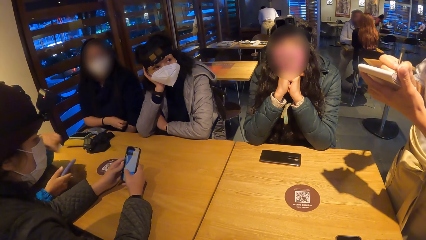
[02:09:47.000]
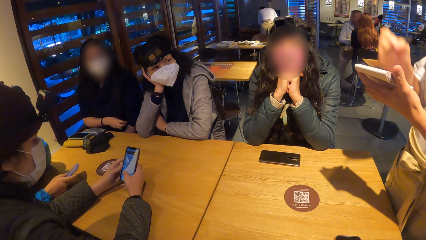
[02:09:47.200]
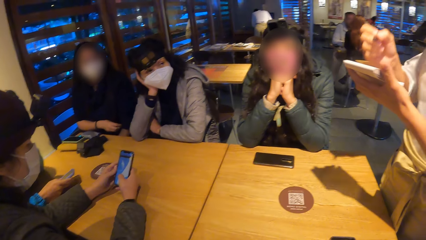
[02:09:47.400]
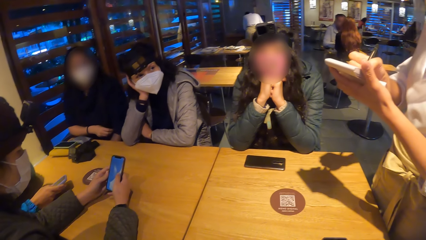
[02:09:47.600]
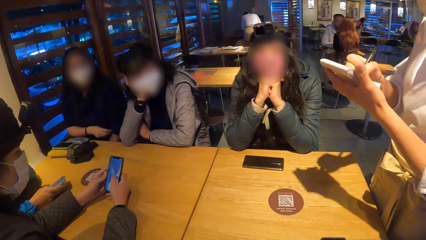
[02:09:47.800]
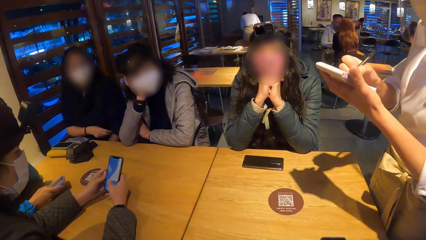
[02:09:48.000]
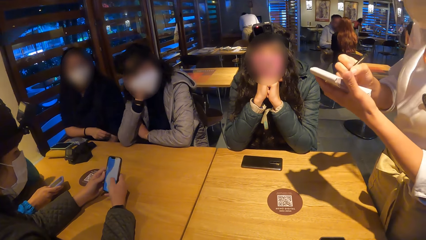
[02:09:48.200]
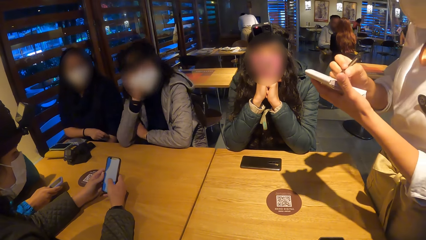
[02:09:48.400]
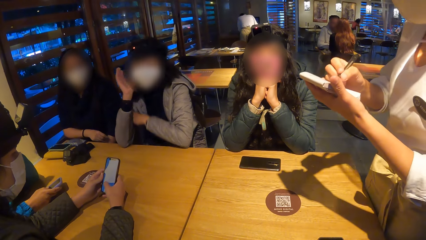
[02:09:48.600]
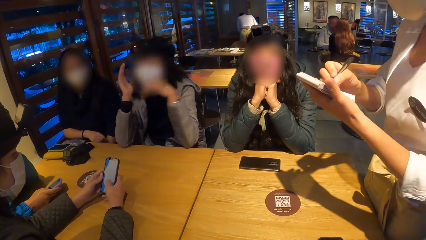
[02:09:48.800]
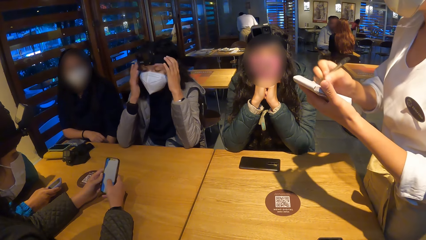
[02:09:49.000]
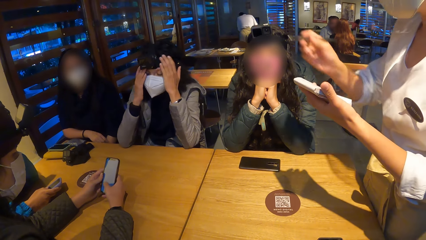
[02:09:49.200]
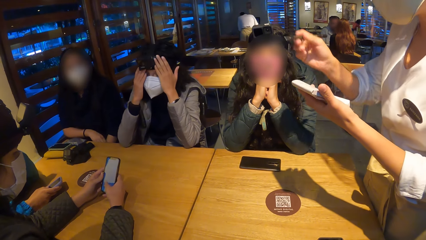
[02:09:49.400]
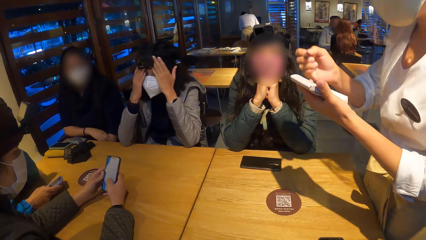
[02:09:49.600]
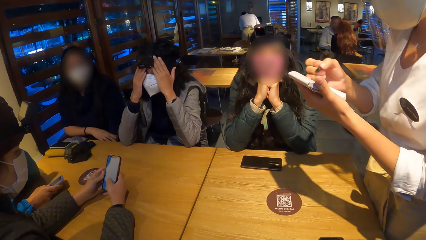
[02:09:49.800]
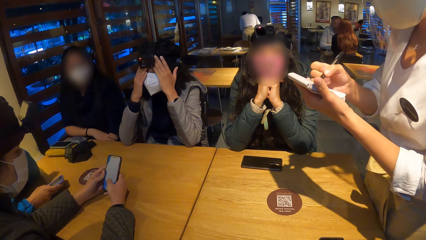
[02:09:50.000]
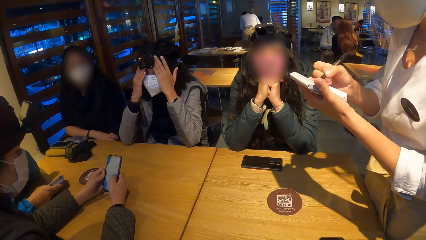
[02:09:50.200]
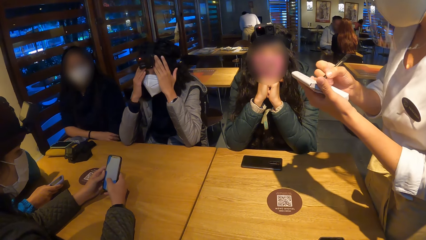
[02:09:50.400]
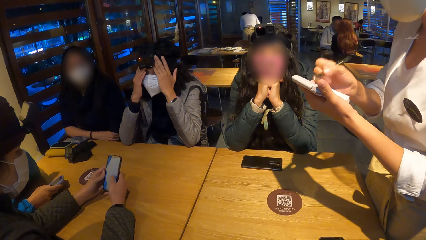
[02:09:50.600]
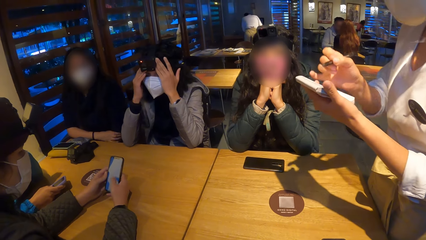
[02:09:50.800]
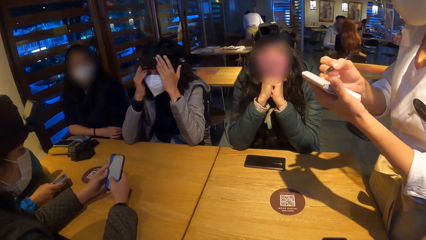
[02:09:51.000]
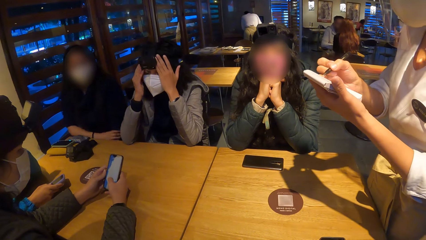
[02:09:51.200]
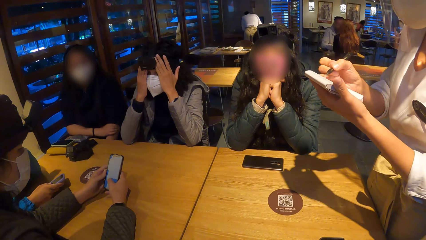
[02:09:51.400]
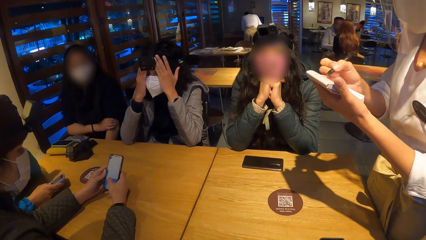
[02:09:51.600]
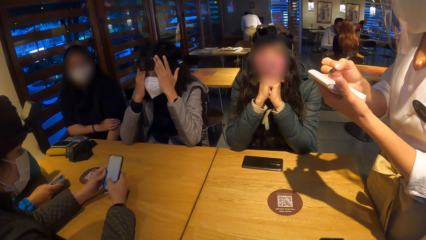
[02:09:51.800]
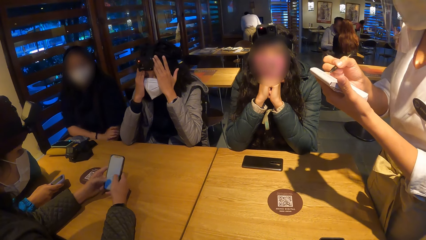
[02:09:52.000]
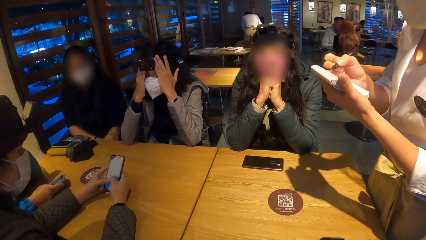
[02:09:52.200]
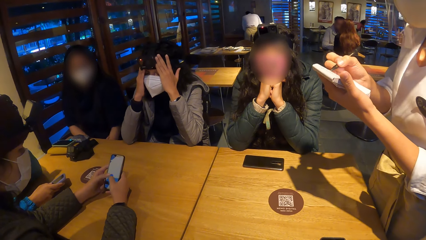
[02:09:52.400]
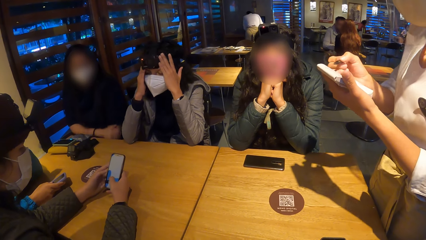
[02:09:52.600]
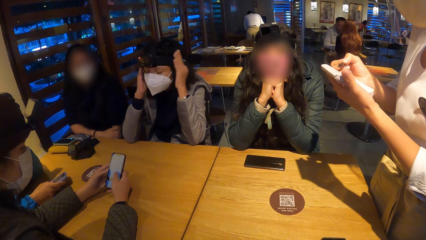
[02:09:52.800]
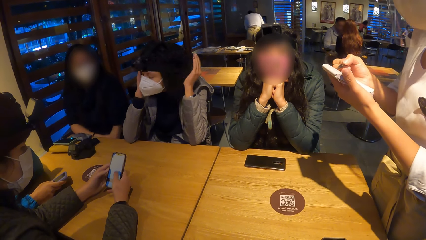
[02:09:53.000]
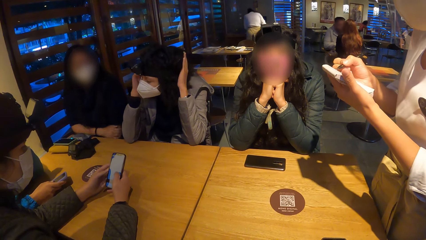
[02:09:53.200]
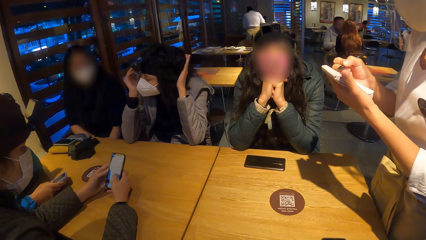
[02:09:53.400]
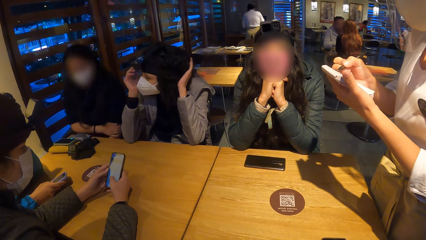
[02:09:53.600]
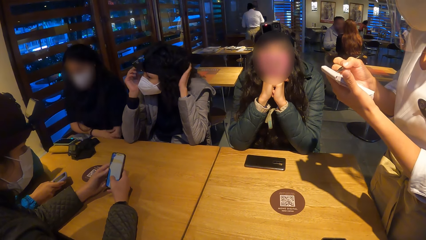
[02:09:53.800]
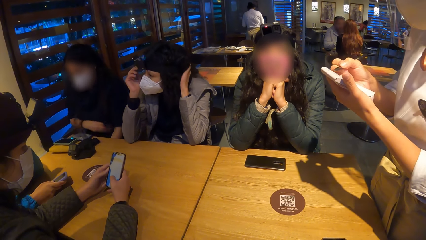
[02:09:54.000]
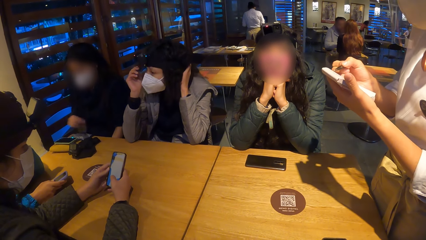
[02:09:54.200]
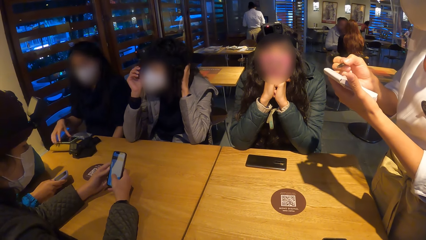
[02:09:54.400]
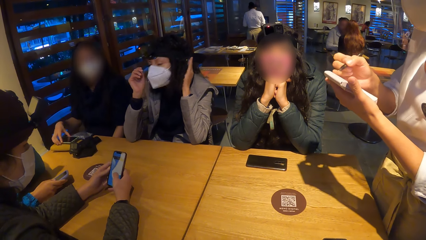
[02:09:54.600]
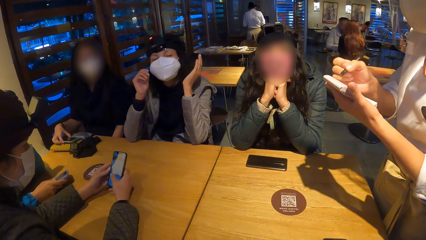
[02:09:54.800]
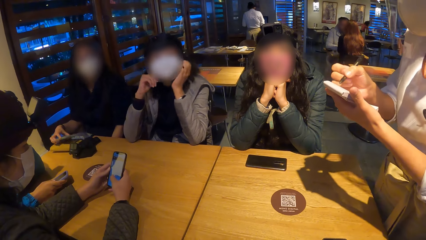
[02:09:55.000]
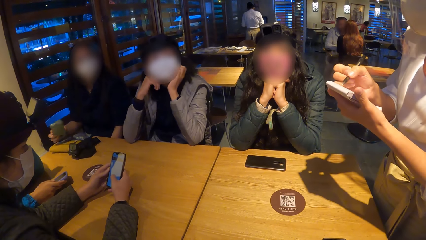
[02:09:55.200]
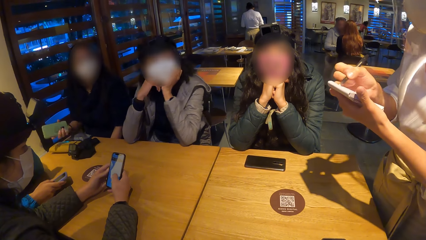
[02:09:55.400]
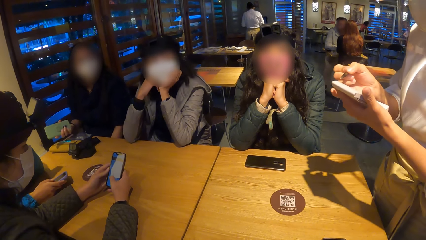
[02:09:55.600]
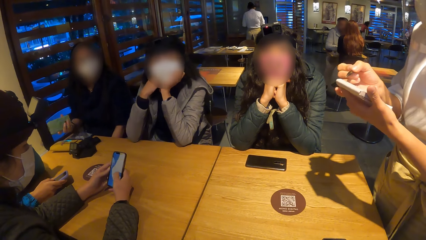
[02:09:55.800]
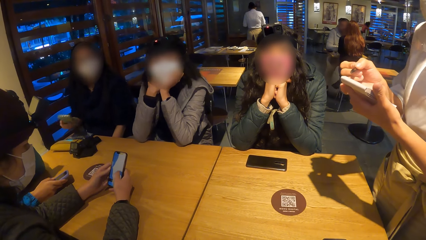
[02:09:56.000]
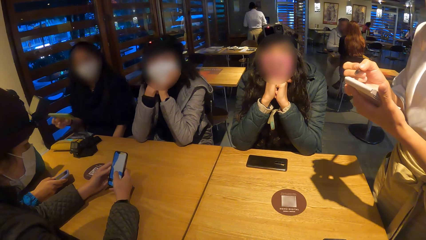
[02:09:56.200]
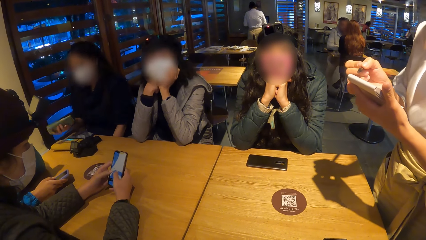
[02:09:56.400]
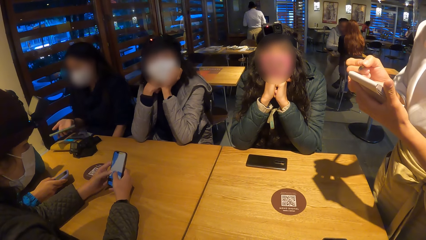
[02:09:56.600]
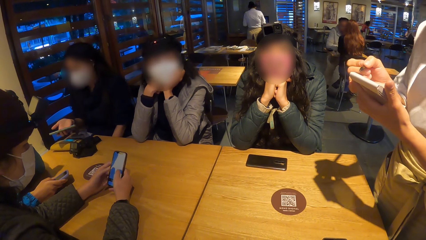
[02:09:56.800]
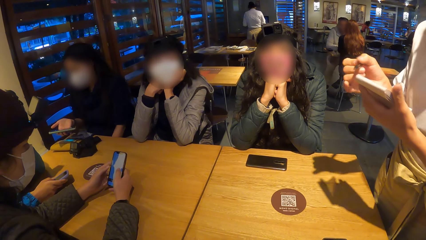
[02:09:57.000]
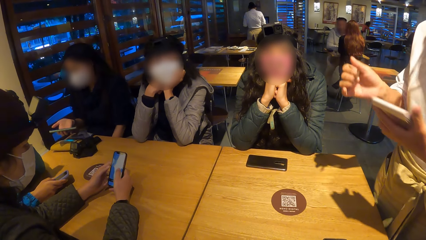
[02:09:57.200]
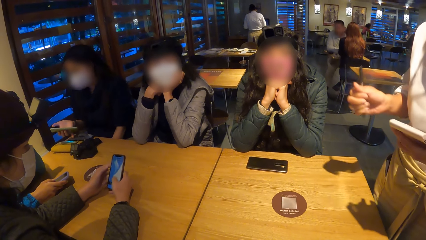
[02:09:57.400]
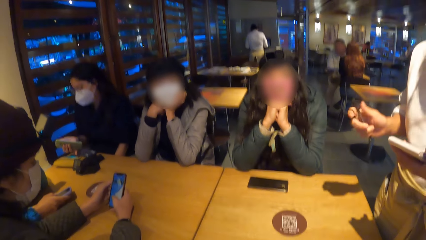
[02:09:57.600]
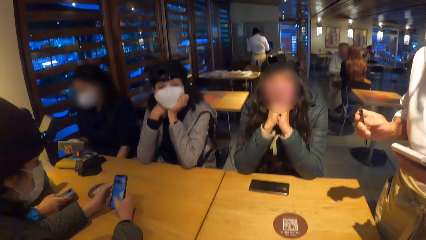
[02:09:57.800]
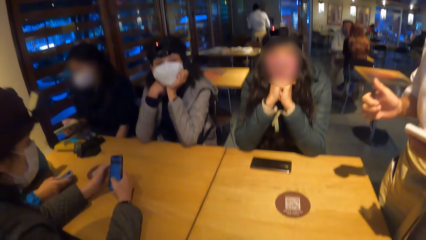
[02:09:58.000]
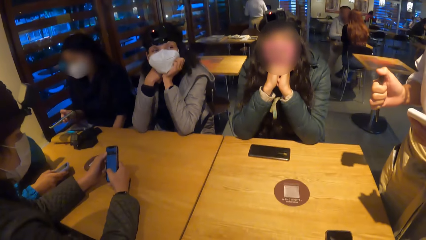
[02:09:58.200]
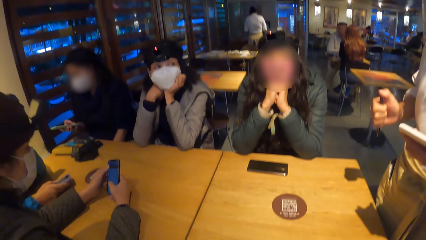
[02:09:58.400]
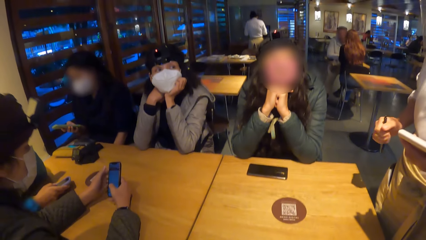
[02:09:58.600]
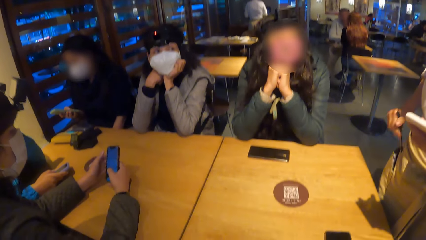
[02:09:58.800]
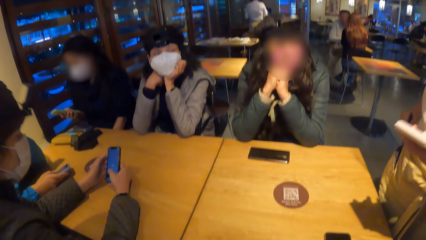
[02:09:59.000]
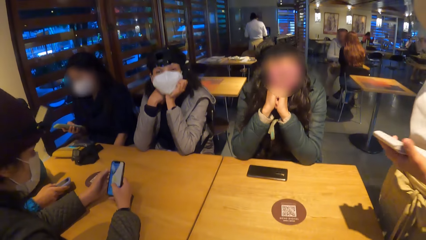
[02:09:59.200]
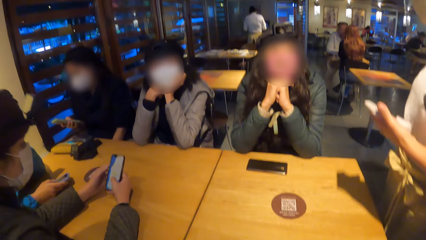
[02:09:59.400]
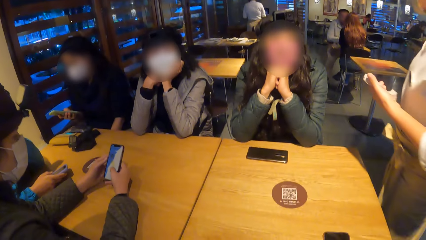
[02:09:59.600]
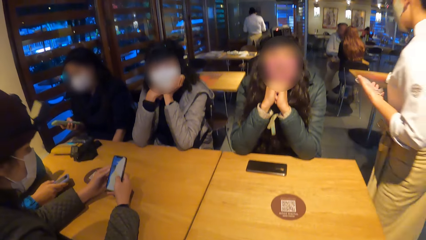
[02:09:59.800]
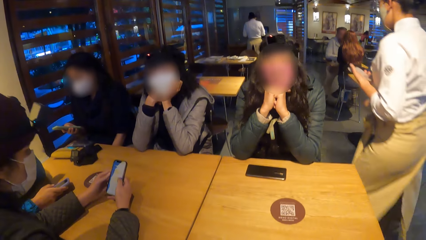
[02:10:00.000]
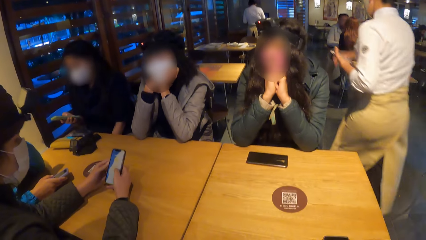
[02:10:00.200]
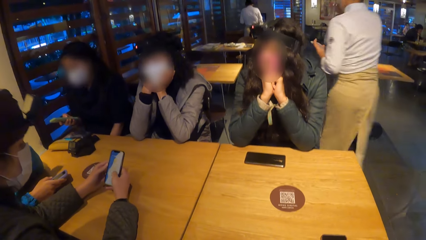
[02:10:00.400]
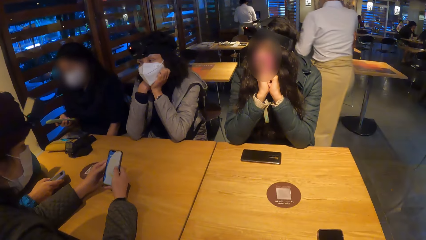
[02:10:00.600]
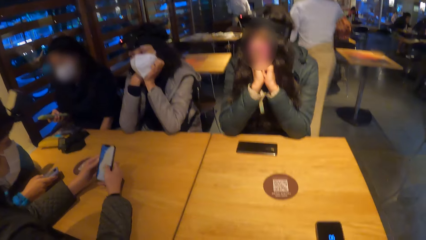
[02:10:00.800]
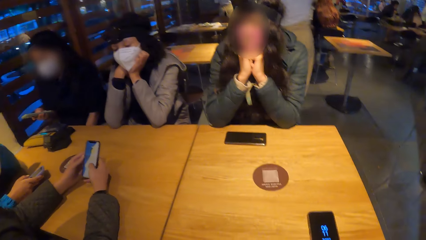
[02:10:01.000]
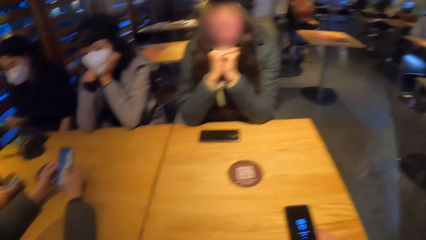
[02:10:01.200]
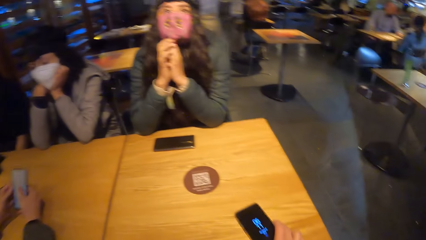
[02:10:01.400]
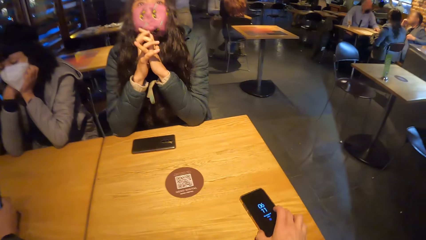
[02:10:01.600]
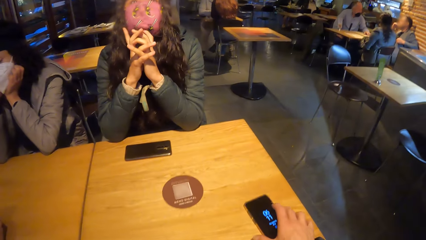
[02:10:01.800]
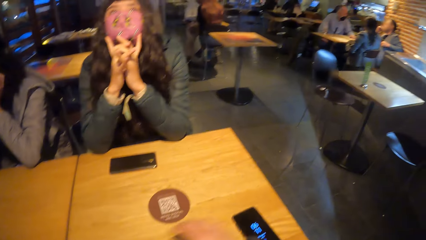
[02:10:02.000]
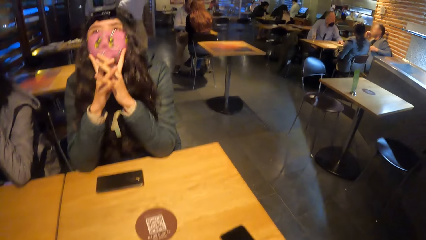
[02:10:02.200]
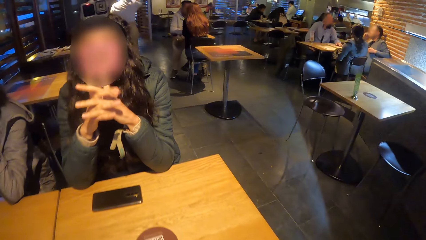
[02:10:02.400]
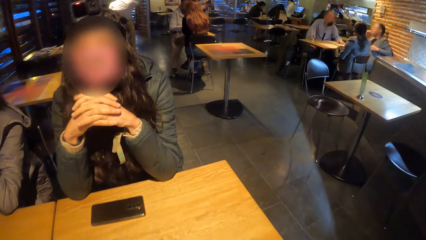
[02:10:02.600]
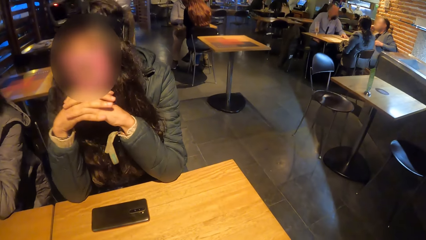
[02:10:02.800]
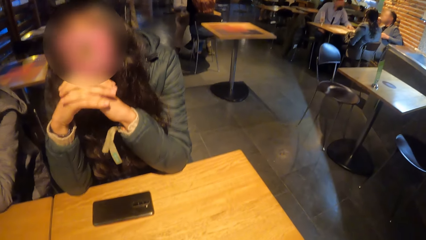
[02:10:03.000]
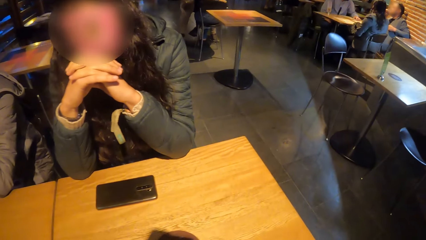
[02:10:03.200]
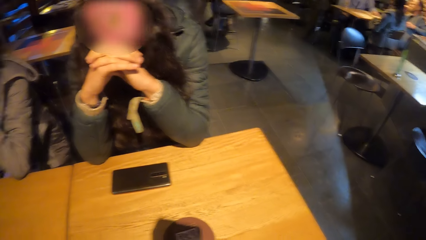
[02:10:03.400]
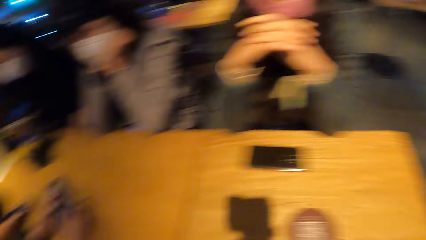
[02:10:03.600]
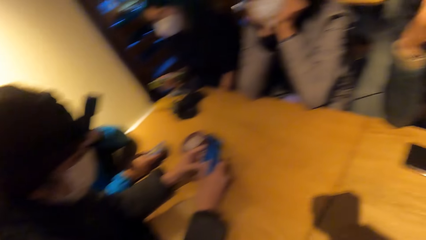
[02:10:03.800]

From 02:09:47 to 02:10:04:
A waiter takes notes on a book. A woman holds her head with both hands. Another woman picks up a phone from the table with her right hand. The camera wearer looks around. The waiter walks away from the table.
